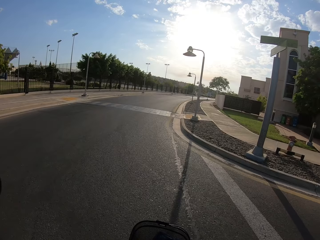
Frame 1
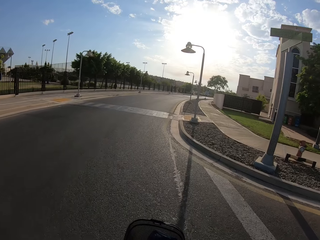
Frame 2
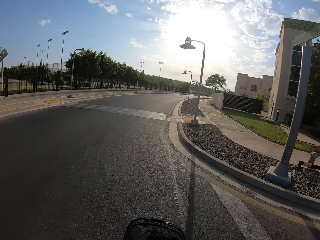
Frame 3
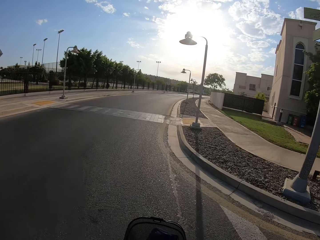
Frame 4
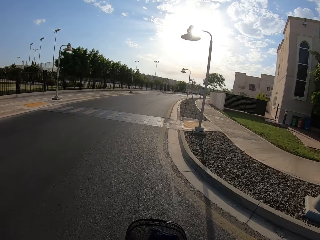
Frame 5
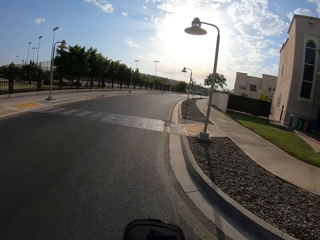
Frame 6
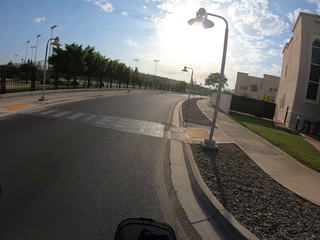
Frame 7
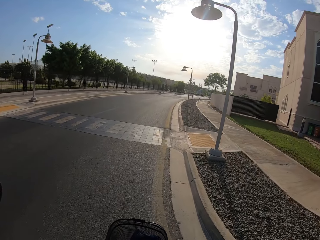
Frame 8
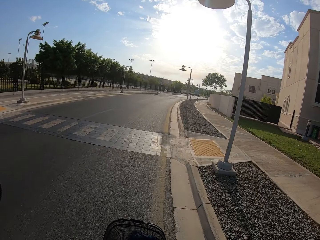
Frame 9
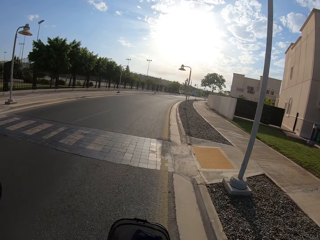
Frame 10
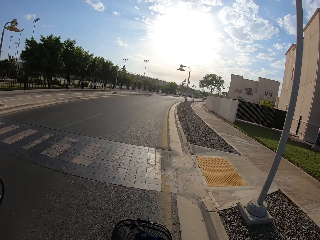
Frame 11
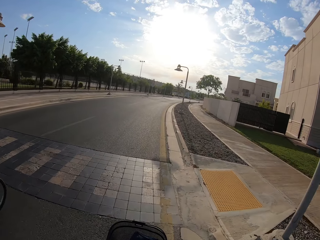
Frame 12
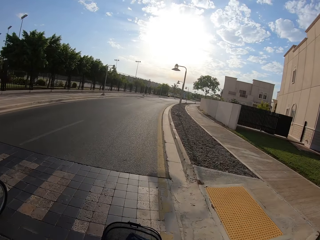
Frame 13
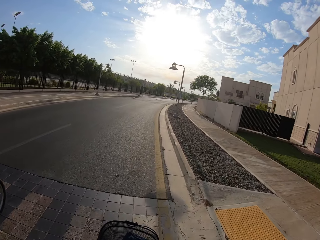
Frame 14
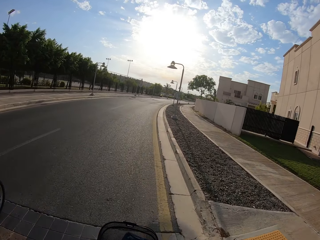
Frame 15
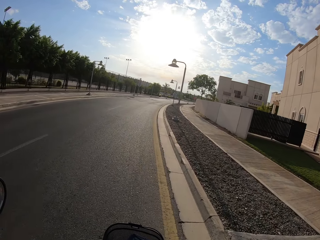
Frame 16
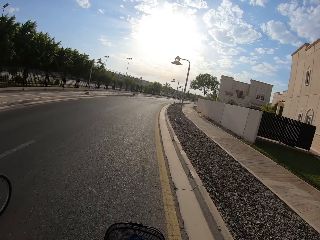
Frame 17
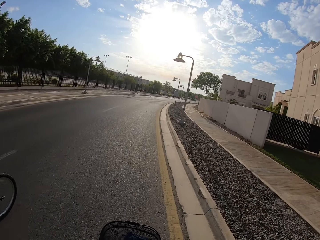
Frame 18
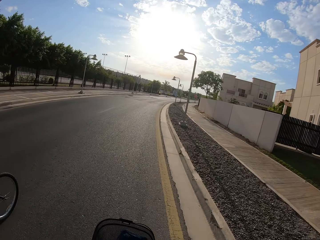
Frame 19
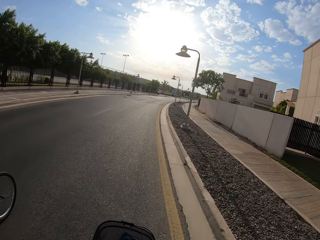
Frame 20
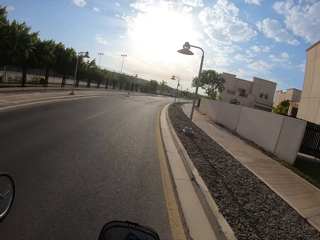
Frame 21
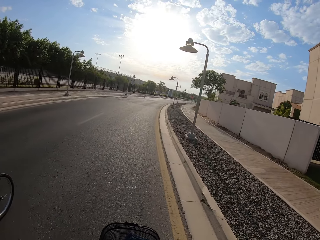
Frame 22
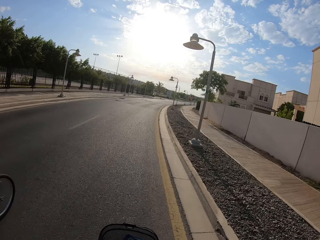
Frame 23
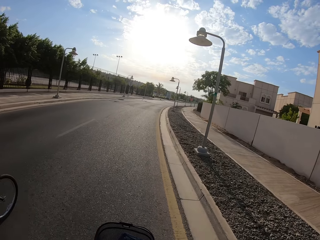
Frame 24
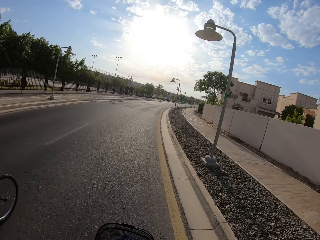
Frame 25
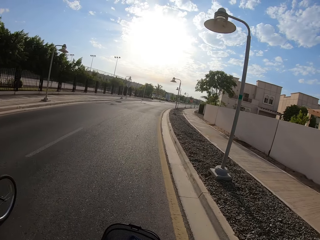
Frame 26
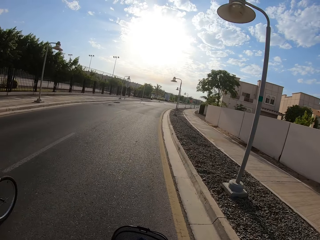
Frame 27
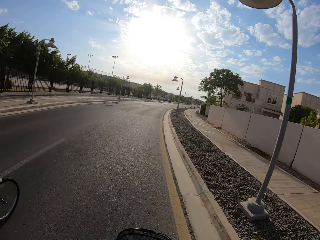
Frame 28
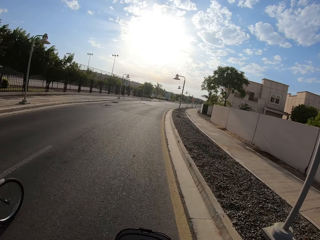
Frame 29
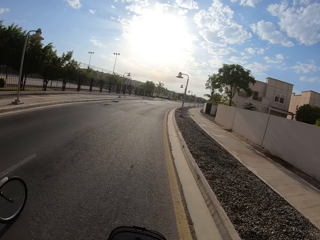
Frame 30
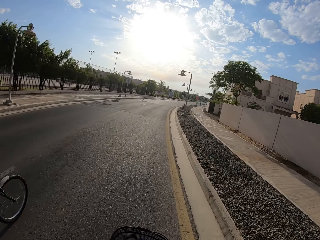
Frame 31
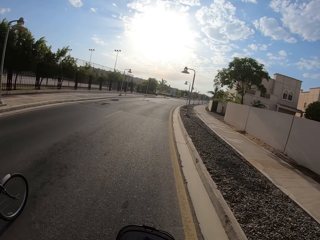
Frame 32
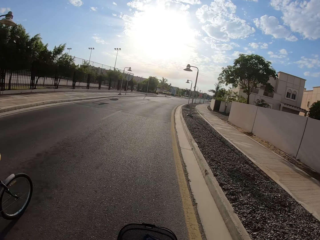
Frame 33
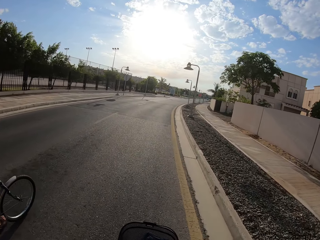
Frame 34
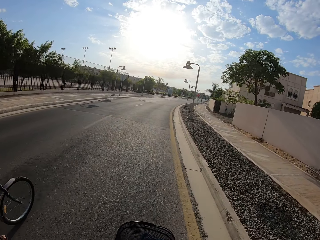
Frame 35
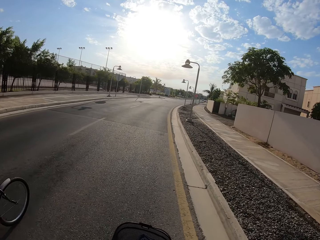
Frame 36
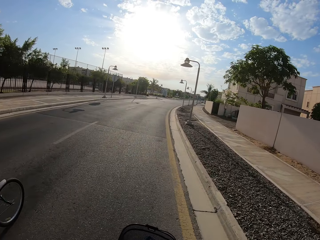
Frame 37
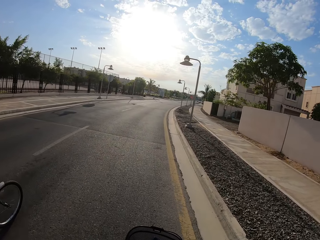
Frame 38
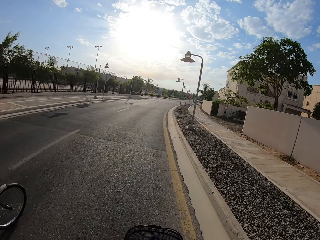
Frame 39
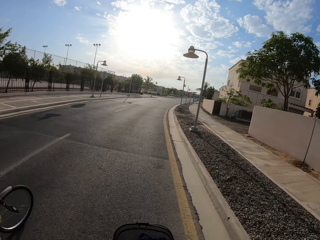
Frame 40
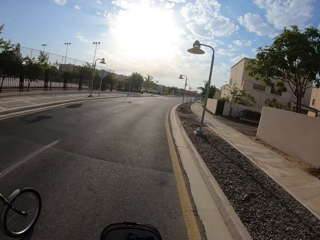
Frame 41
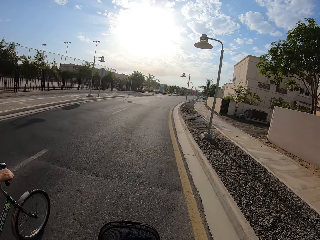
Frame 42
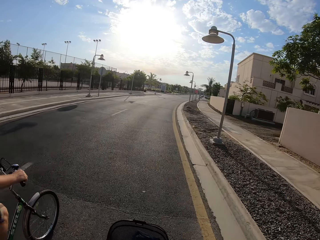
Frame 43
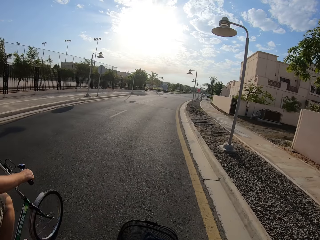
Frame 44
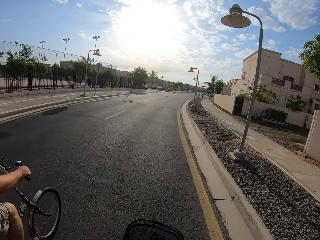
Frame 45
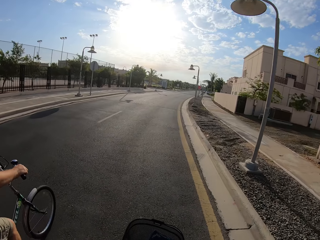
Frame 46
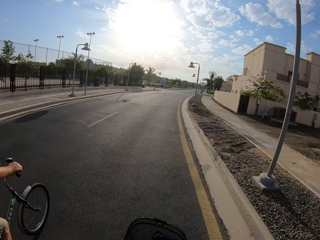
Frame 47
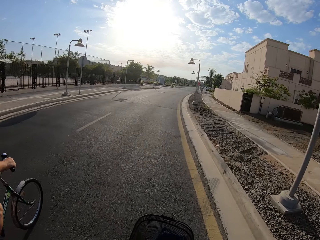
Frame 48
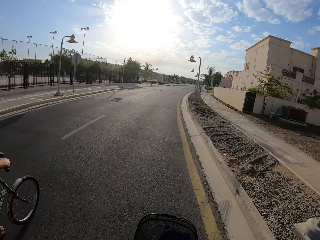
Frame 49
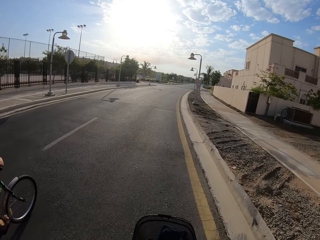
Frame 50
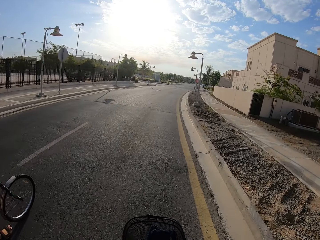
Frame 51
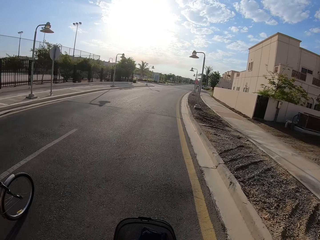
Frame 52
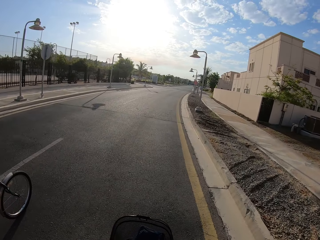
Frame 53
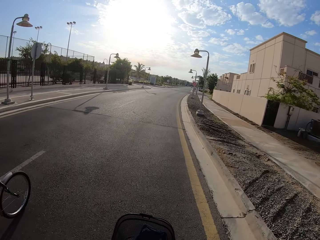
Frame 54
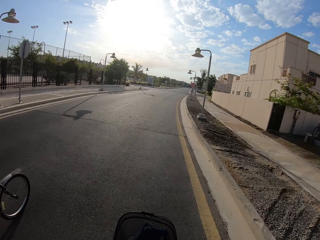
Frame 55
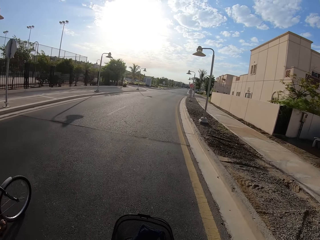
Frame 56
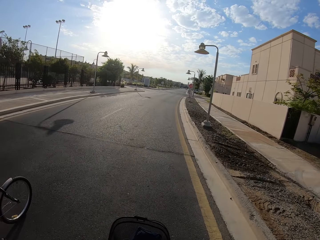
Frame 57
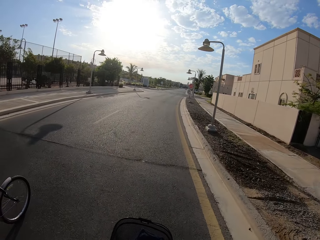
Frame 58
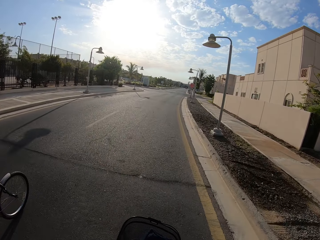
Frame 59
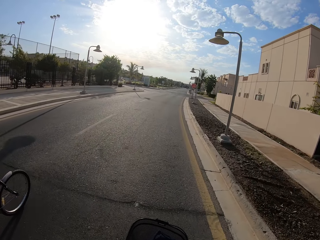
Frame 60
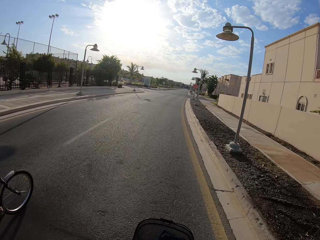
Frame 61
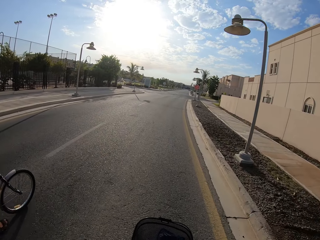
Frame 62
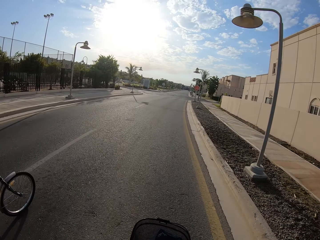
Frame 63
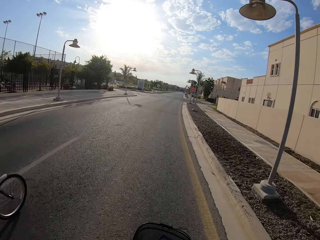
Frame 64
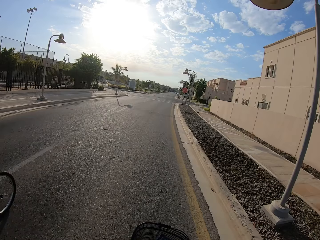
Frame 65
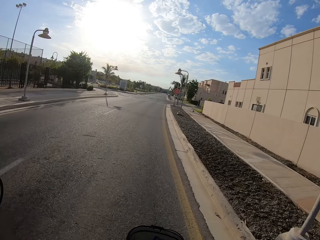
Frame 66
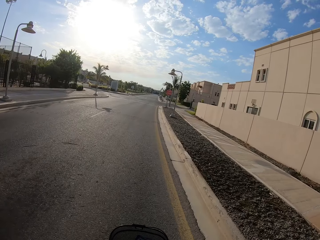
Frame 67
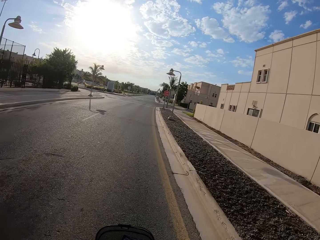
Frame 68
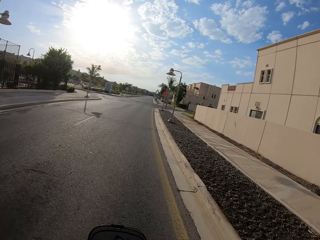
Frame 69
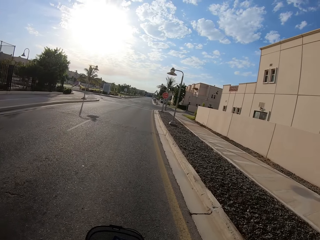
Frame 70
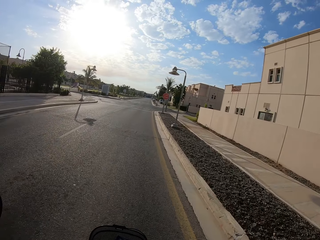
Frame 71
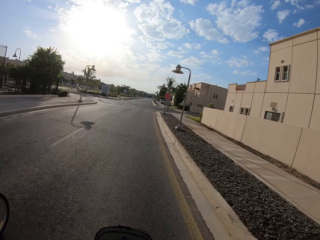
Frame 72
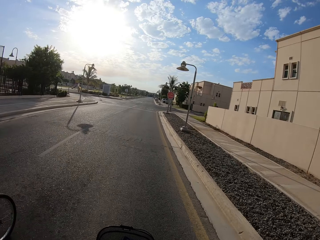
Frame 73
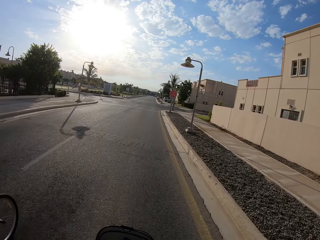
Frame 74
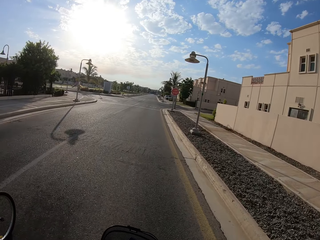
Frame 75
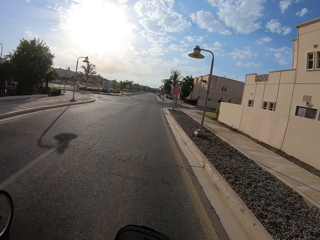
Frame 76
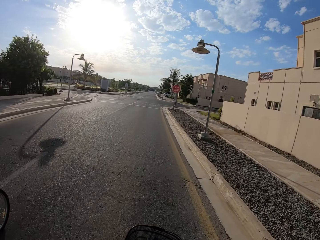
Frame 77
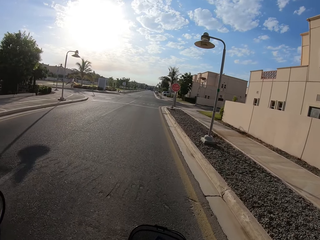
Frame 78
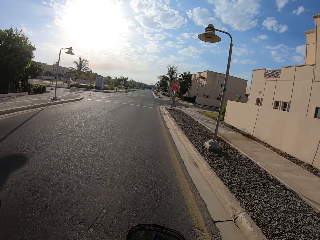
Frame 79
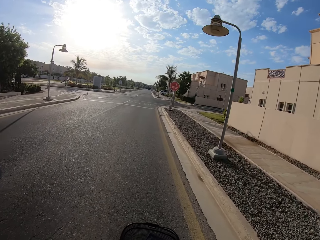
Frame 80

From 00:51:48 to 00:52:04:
A cyclist cycles on the road. The camera wearer cycles on the road.

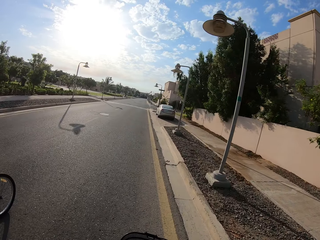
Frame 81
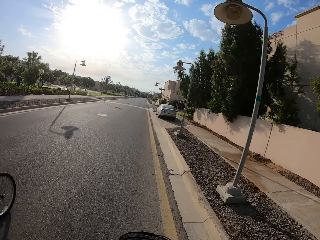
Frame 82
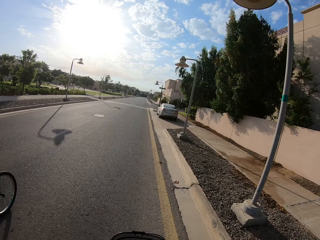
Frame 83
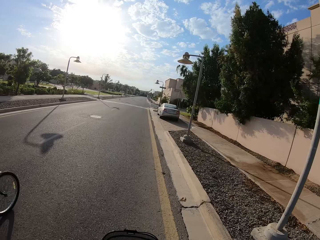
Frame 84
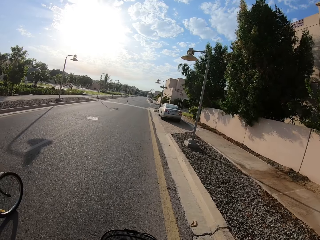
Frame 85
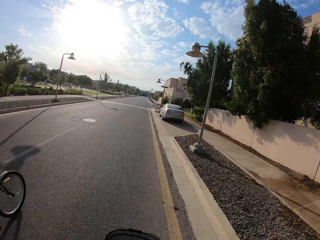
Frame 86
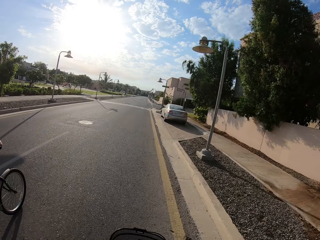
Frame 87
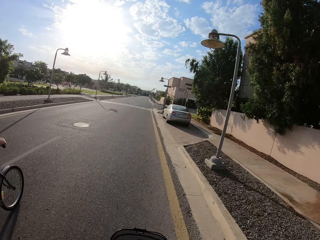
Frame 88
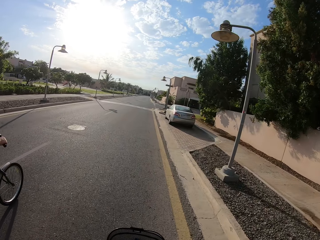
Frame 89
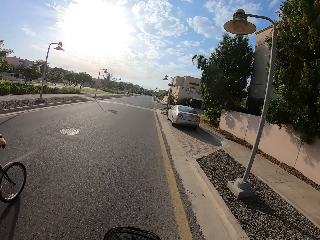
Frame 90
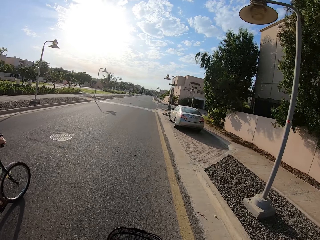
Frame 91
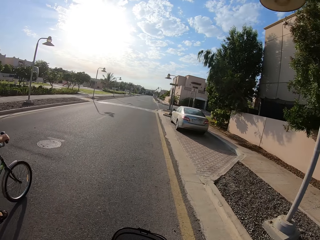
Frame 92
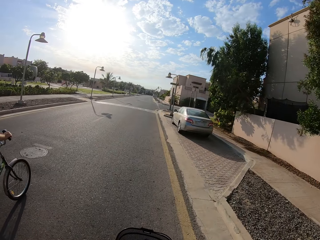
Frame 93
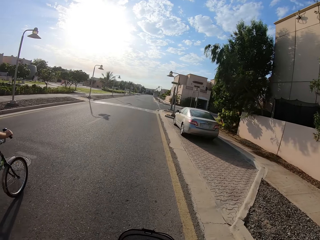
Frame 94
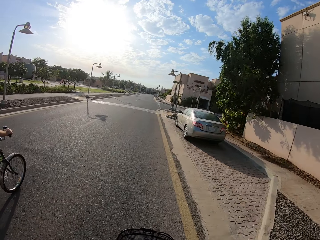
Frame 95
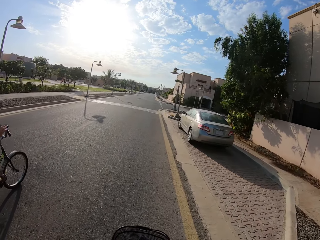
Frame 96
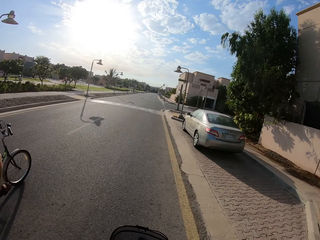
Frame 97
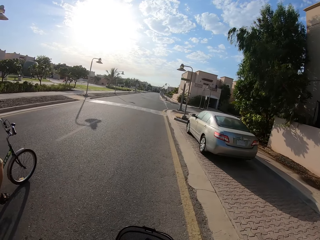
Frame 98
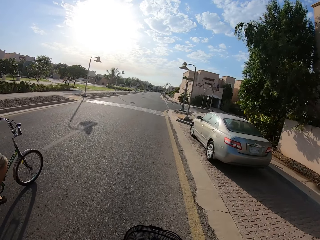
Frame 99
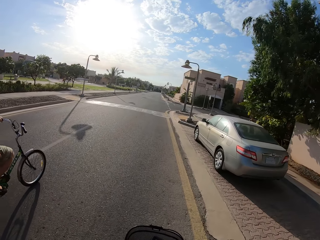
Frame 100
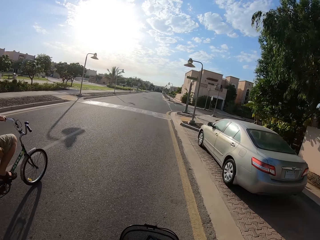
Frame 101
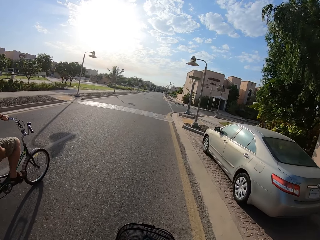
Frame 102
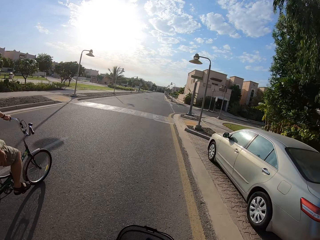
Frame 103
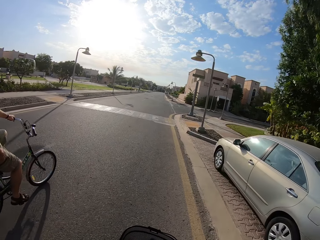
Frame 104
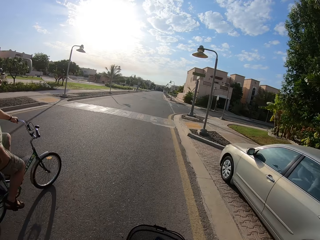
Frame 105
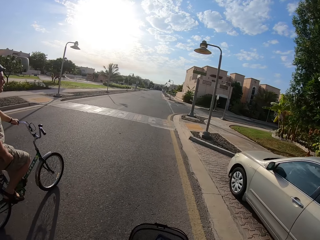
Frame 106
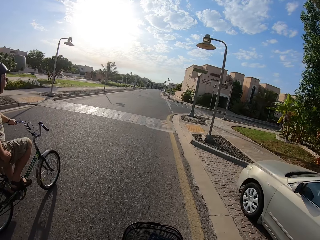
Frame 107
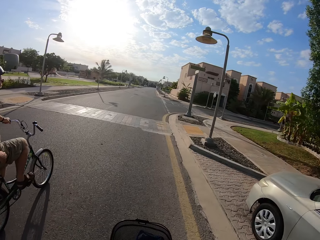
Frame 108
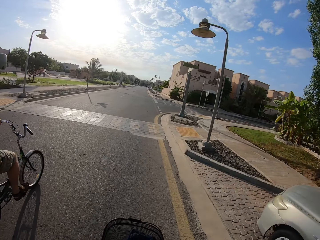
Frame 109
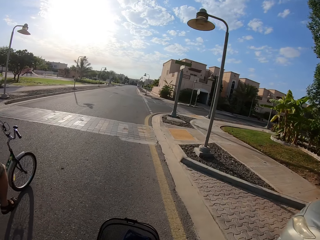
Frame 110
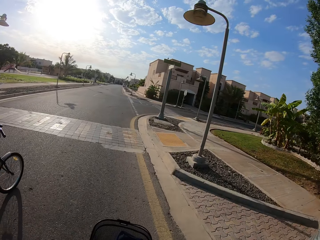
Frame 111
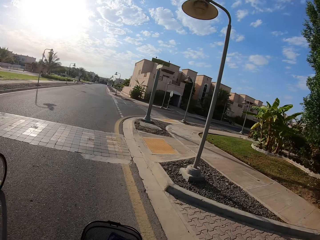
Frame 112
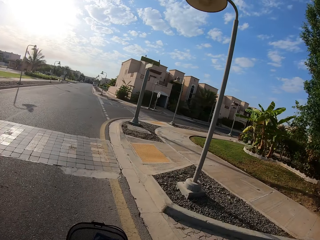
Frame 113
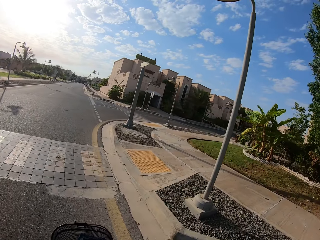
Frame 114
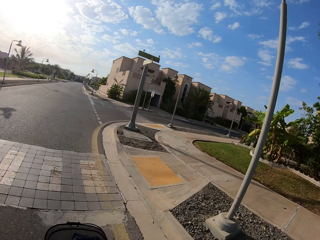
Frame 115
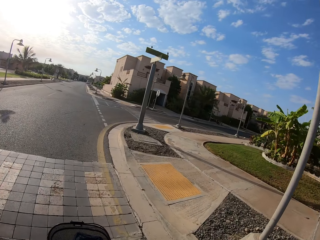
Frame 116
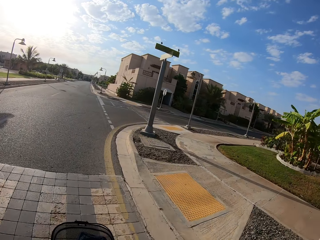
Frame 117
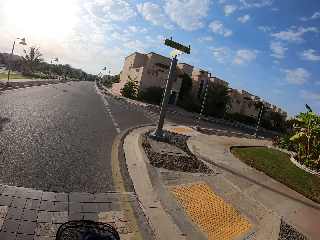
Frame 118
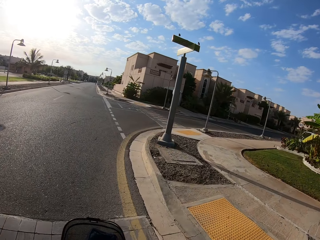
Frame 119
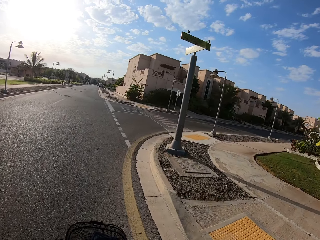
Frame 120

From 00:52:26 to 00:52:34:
A cyclist cycles on the road. The camera wearer cycles on the road.
